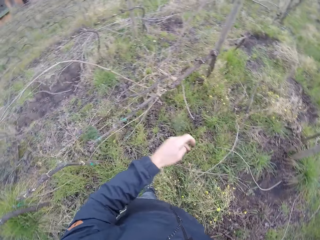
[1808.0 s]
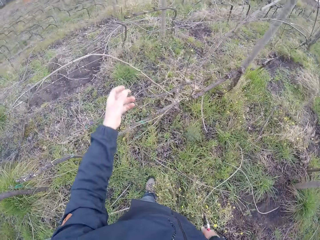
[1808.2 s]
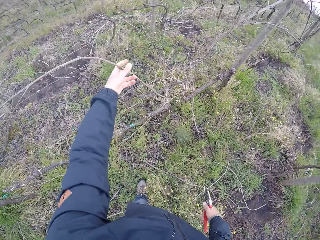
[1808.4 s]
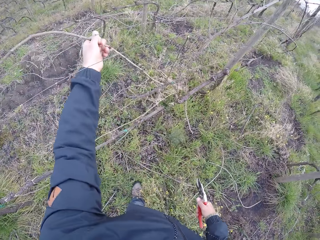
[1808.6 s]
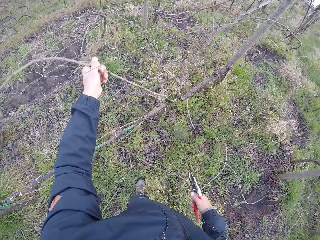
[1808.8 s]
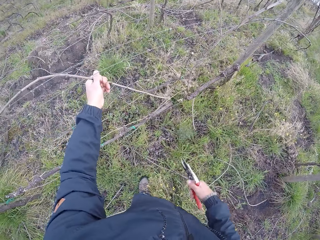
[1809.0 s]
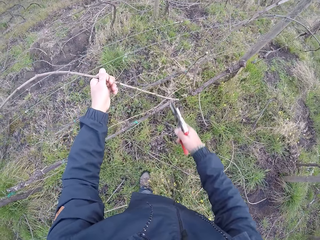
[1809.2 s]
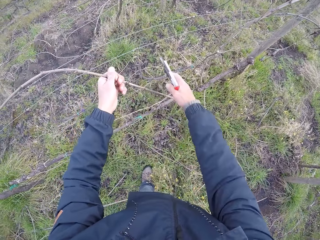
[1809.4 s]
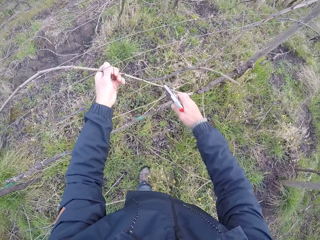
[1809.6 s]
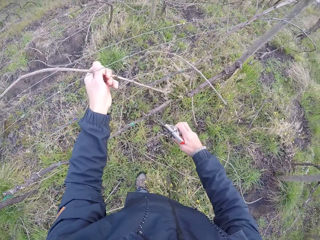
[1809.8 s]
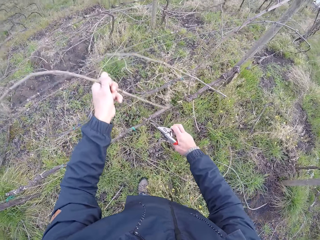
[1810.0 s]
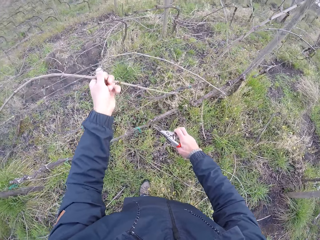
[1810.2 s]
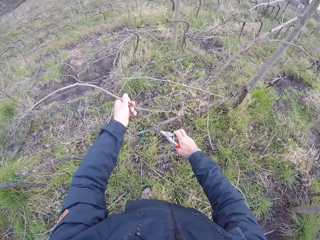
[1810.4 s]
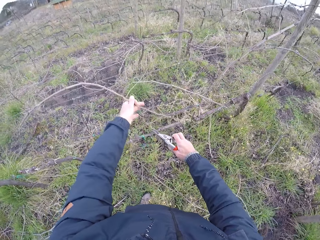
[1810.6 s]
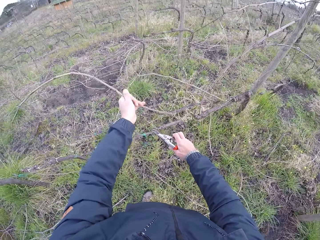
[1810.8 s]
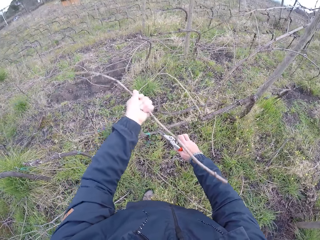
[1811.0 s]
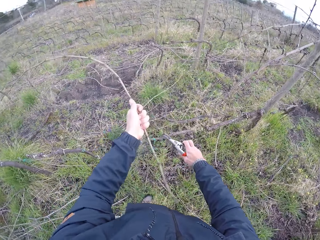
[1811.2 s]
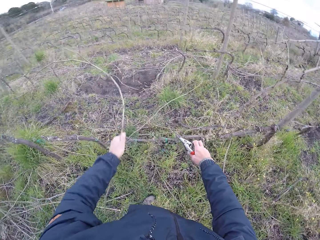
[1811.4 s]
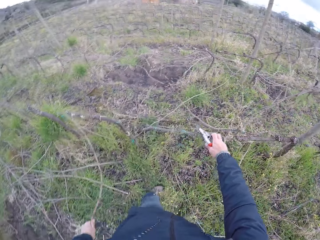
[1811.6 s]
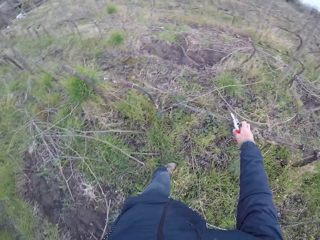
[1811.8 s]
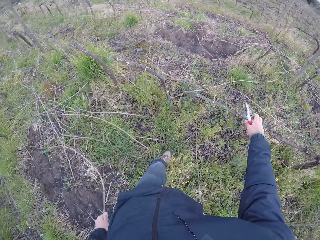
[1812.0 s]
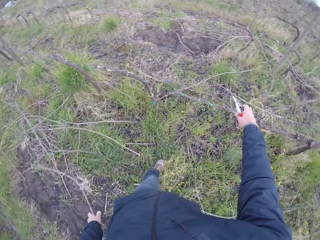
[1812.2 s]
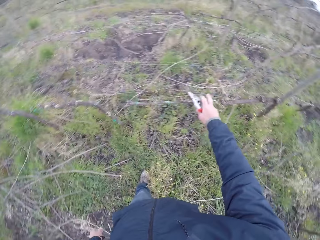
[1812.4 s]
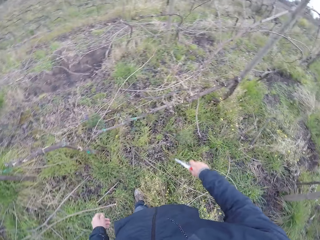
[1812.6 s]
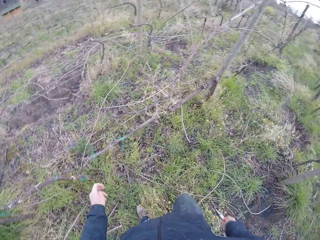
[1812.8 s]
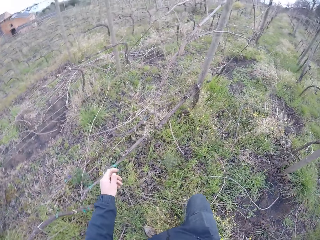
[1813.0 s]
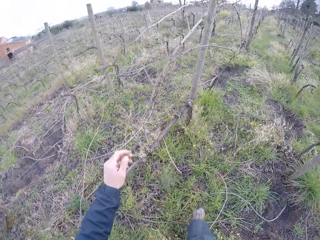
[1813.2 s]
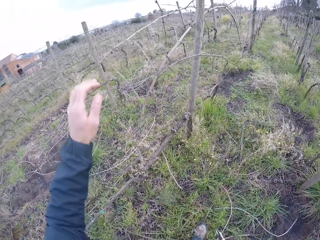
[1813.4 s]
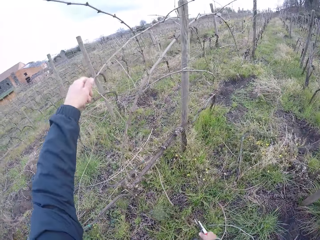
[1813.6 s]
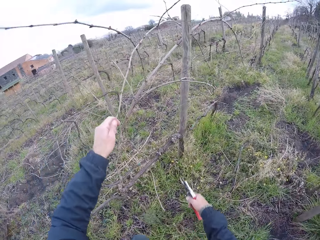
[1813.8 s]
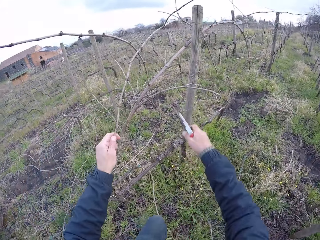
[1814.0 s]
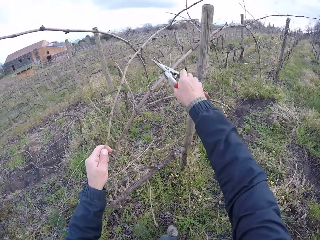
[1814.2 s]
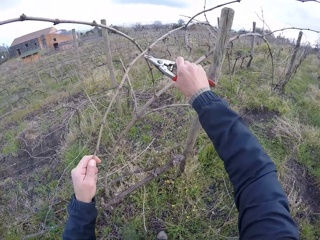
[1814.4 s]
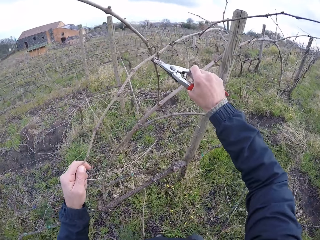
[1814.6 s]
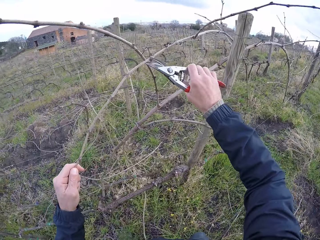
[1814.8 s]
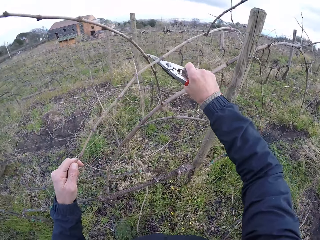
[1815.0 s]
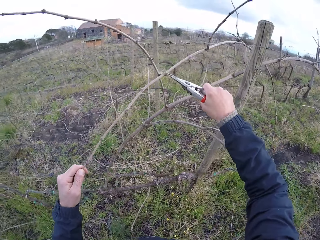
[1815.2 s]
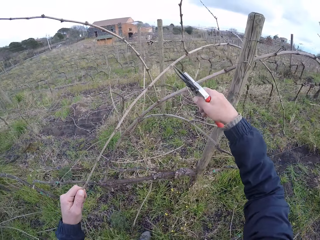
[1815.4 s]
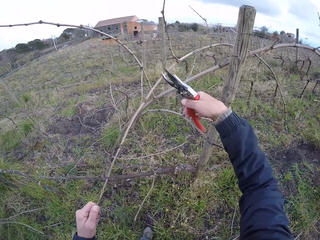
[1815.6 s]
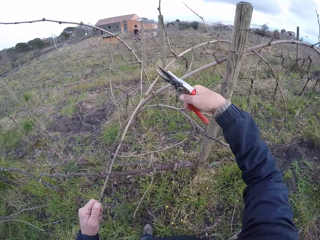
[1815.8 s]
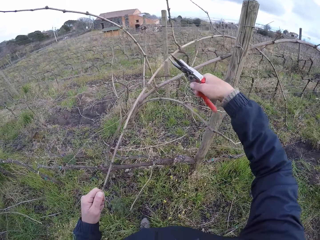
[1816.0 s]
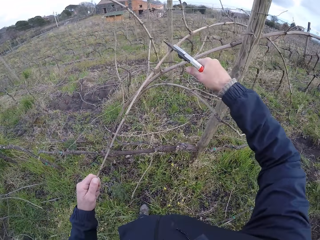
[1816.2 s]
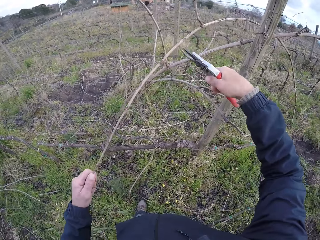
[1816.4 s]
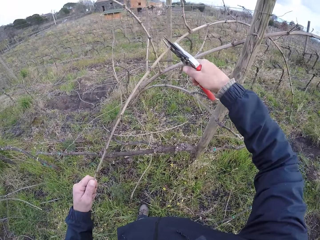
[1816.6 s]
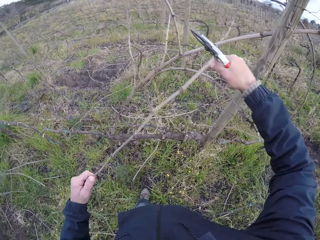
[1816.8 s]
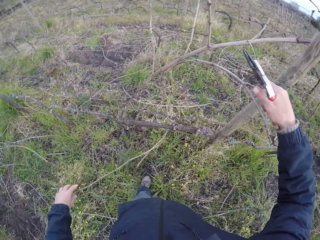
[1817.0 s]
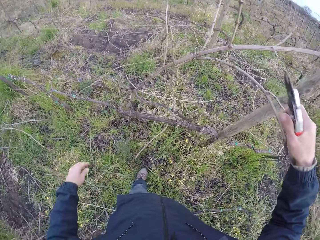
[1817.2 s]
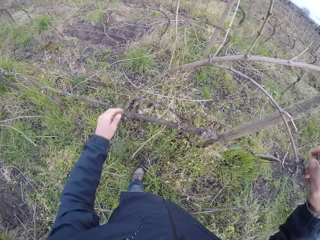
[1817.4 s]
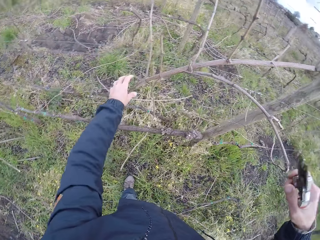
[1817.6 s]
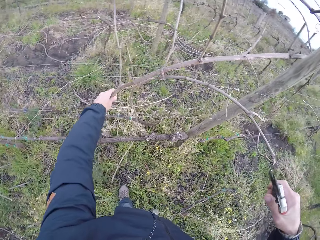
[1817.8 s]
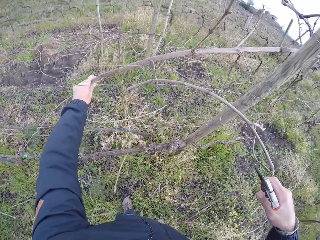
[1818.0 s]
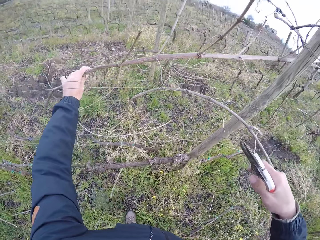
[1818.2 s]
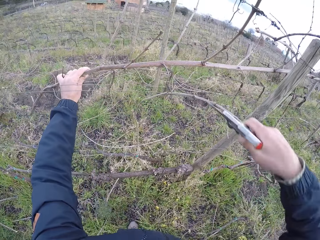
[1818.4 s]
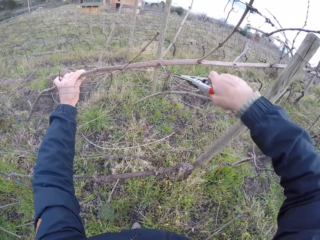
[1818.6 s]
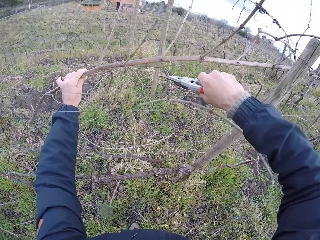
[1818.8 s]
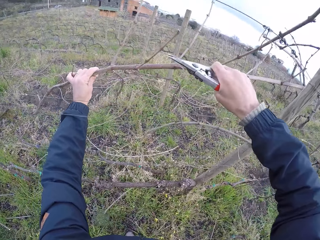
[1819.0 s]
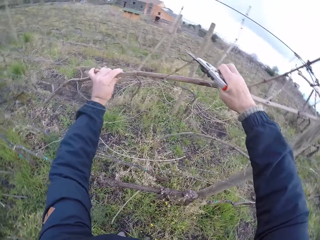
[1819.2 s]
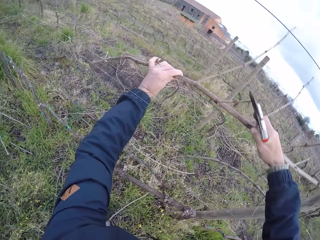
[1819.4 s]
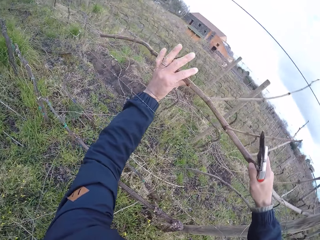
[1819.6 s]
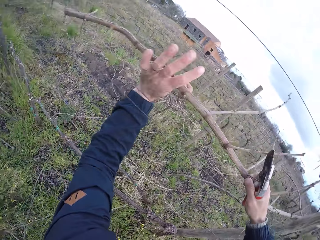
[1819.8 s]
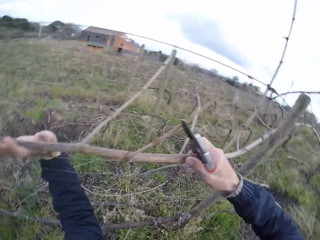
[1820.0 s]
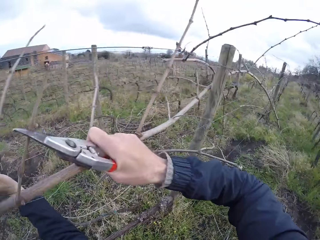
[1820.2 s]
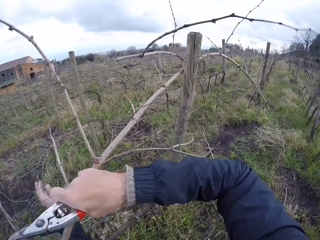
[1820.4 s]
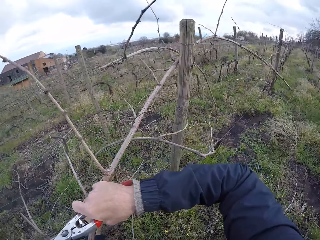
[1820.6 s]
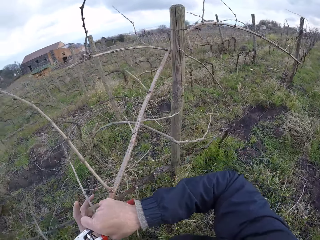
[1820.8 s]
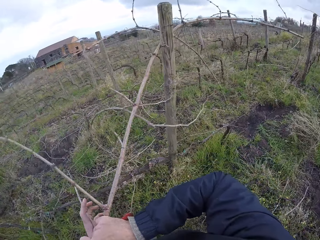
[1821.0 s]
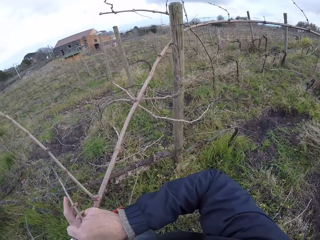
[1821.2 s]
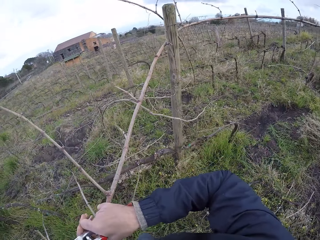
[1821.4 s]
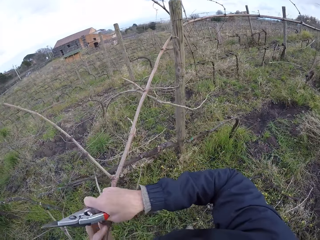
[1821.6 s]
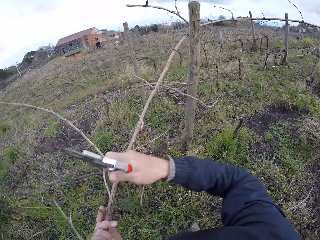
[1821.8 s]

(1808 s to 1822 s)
The camera wearer drops the branch on the ground with his left hand. He cuts the branch with the pruning shears in his right hand. He holds the branch with his left hand. He pulls the branch with his left hand. He pulls the fence with his right hand. He drops the branch on the ground with his left hand. He holds the branch with his left hand. He cuts the branch with the pruning shears in his right hand. He drops the branch on the ground with his left hand. He holds the branch with his left hand. He holds the branch with both hands.

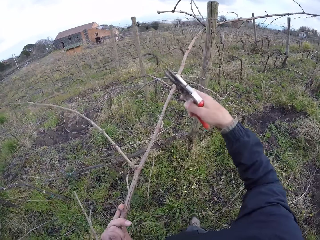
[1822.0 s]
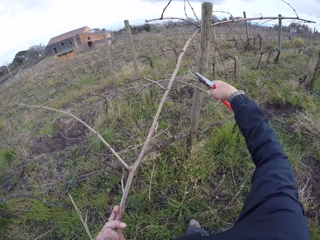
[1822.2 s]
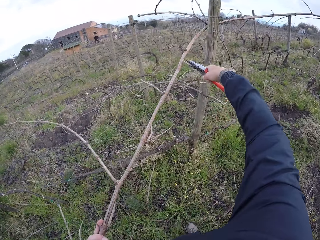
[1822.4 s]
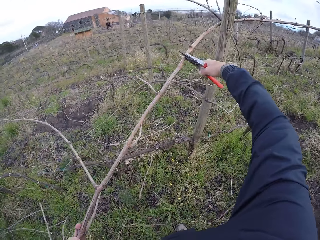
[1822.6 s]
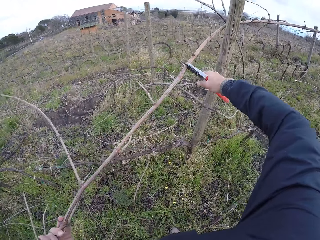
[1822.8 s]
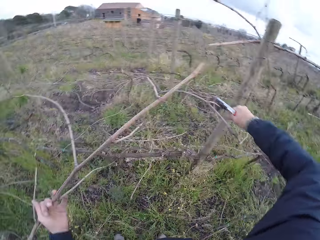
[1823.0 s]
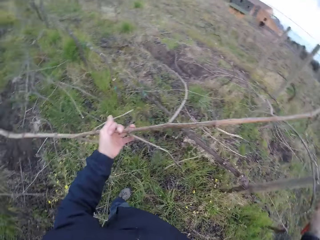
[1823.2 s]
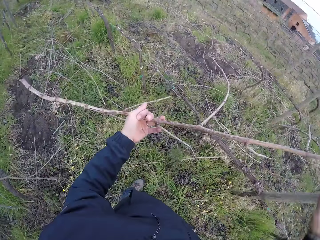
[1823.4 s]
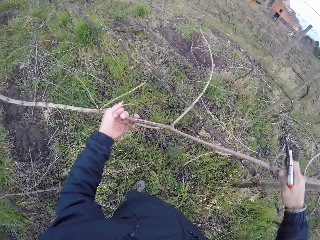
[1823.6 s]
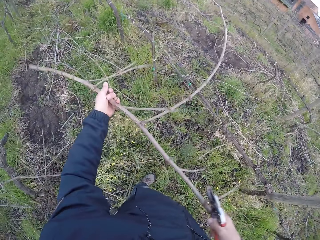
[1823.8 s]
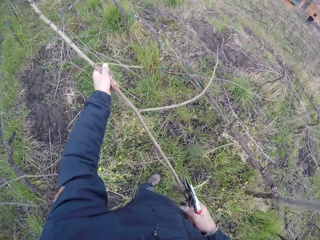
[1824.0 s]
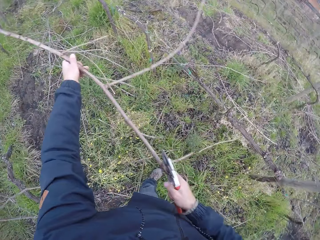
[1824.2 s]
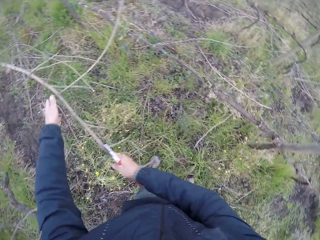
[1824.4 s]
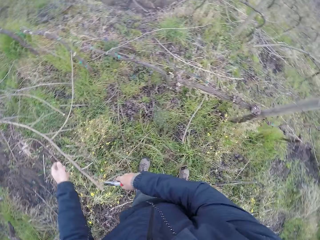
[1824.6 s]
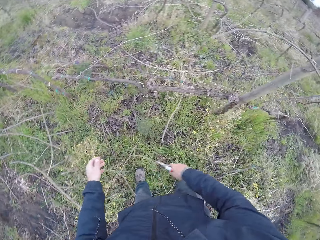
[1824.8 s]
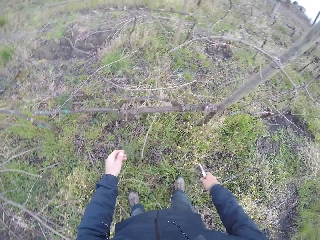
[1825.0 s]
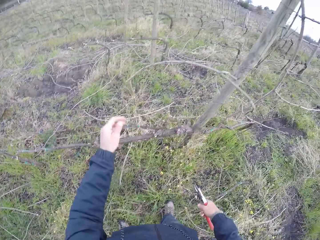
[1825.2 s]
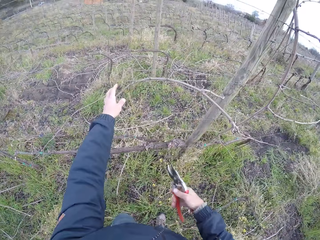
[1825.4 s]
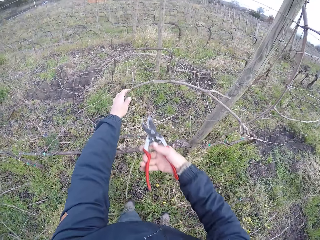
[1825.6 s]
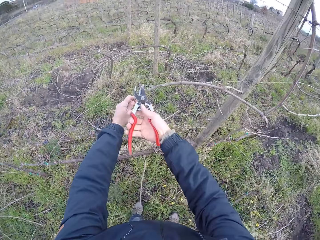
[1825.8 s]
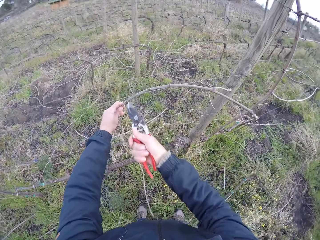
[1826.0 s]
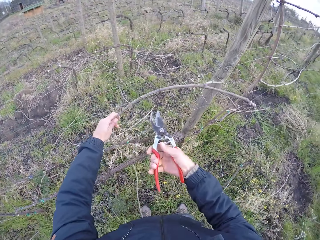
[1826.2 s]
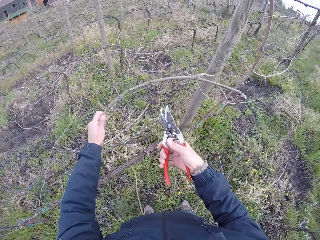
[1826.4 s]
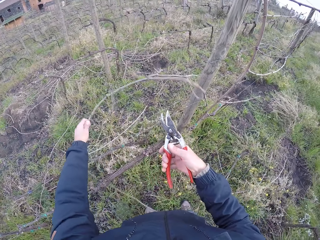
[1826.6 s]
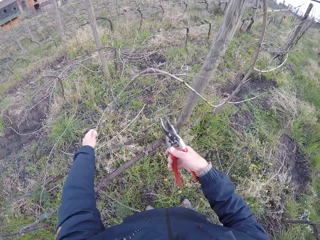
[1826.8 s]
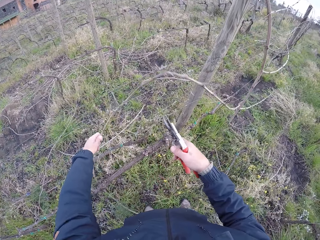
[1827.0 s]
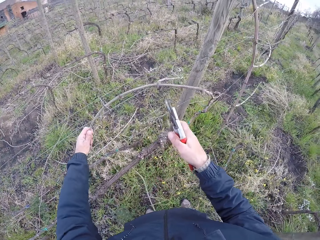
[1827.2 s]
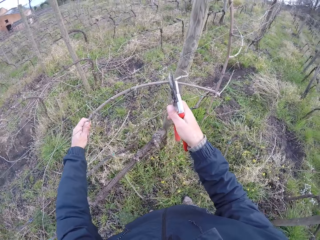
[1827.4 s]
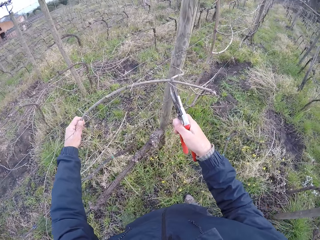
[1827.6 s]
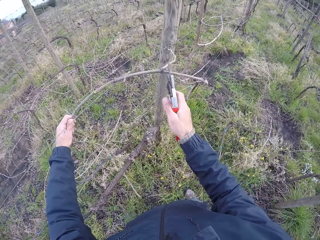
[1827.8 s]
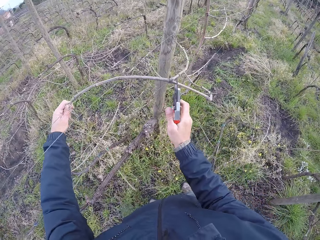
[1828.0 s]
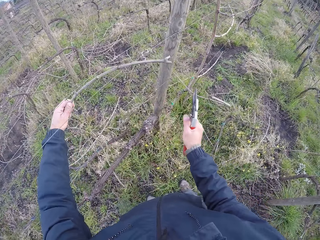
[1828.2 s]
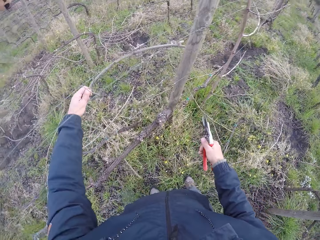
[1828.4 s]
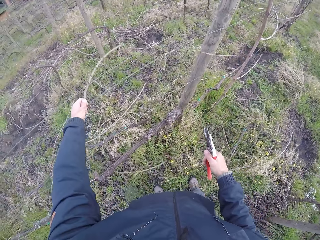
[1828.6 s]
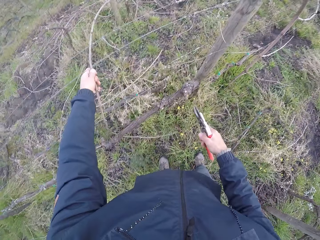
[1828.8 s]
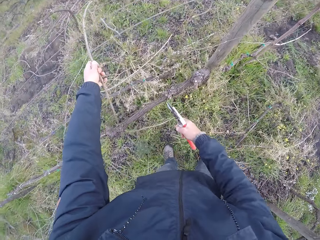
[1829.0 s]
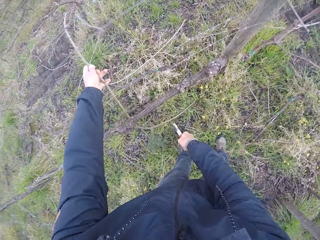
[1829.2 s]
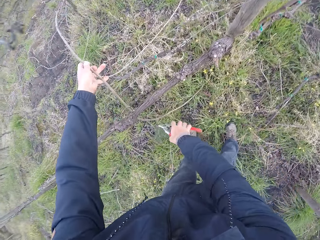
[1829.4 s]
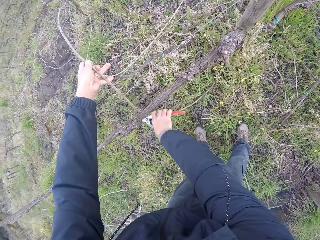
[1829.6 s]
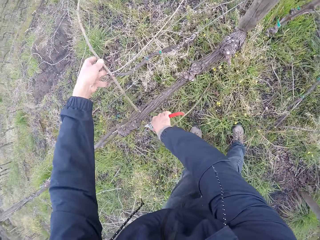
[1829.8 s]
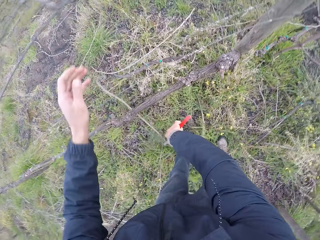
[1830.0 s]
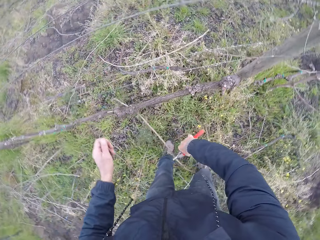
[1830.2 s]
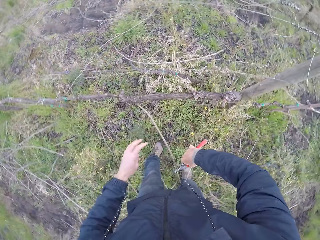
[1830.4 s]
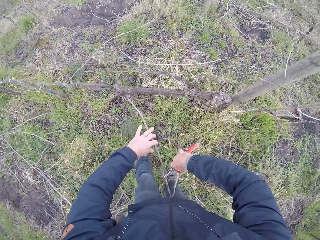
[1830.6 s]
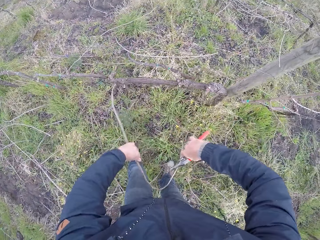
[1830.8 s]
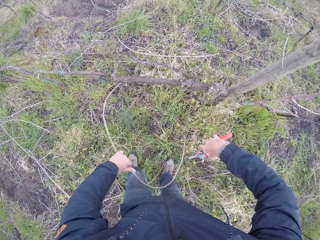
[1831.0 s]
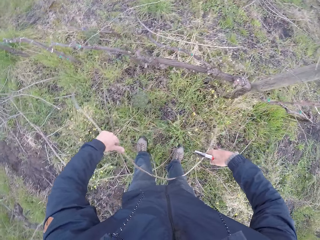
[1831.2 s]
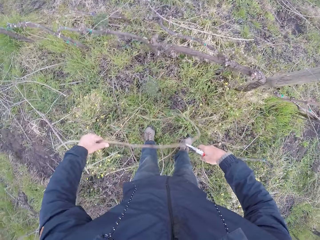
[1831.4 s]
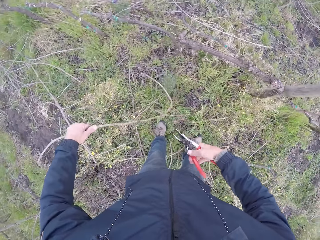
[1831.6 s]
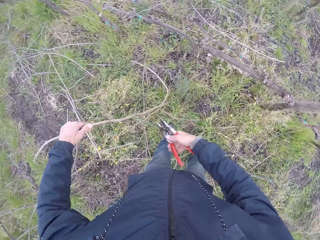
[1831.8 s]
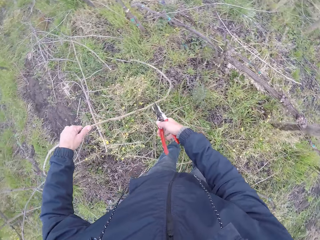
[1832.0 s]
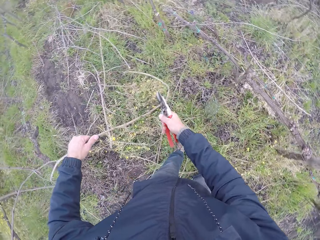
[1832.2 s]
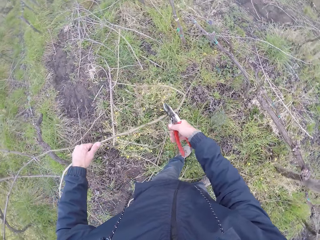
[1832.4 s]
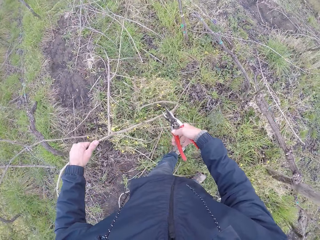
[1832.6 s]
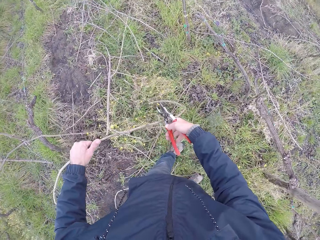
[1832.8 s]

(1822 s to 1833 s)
The camera wearer cuts the branch with the pruning shears in his right hand. He holds the branch with both hands. He drops the branch on the ground with his right hand. He holds the branch with his left hand. He cuts the branch with the pruning shears in his right hand. He holds the branch with the pruning shears in his right hand. He holds the branch with his left hand.
